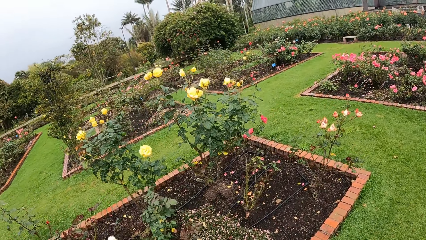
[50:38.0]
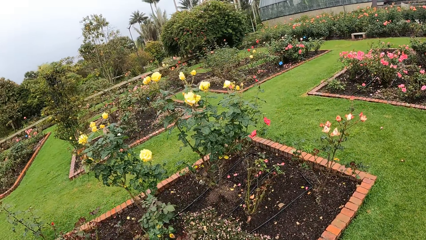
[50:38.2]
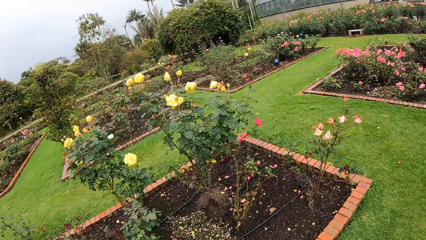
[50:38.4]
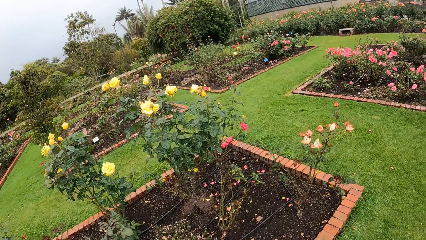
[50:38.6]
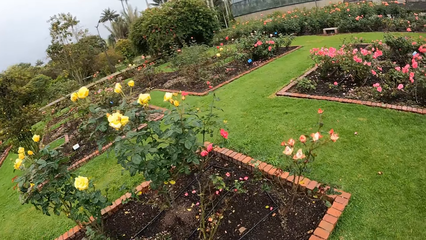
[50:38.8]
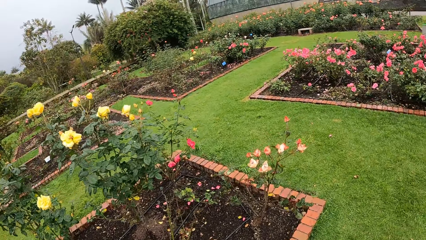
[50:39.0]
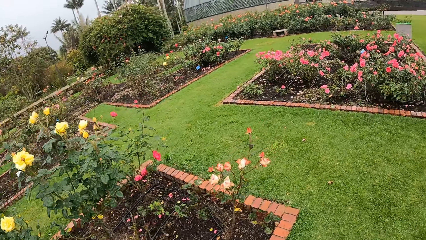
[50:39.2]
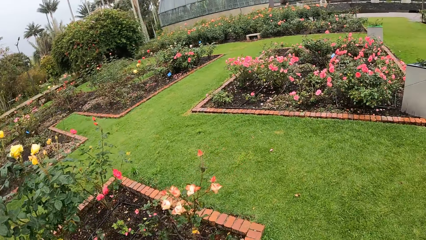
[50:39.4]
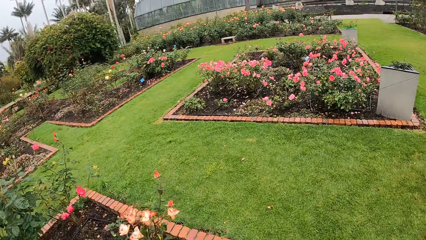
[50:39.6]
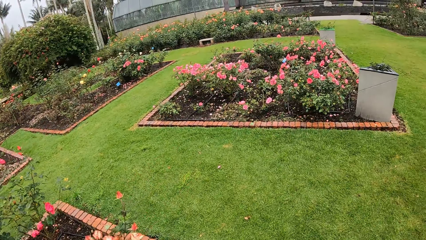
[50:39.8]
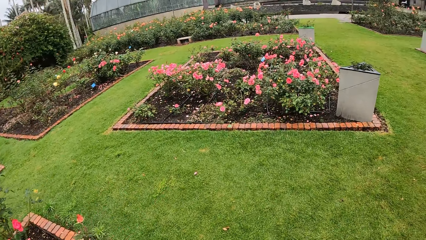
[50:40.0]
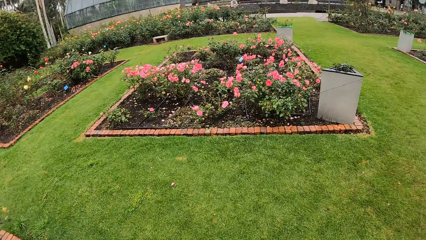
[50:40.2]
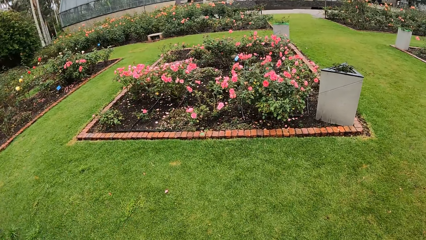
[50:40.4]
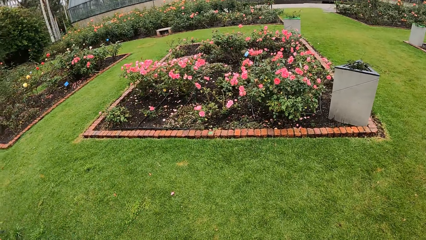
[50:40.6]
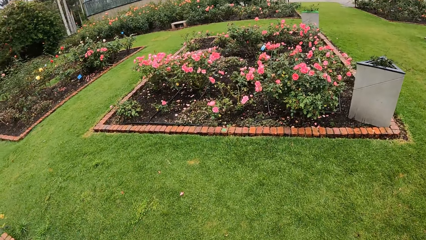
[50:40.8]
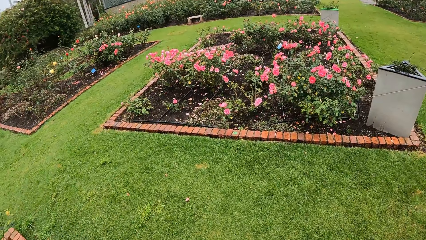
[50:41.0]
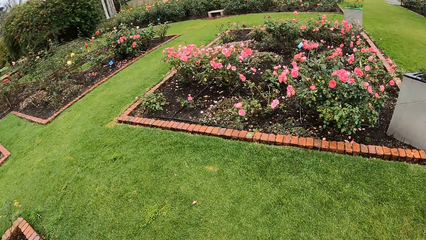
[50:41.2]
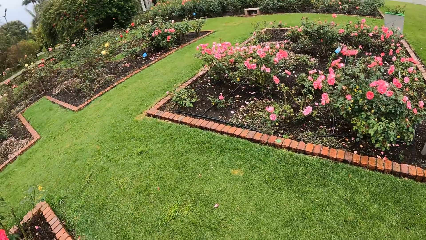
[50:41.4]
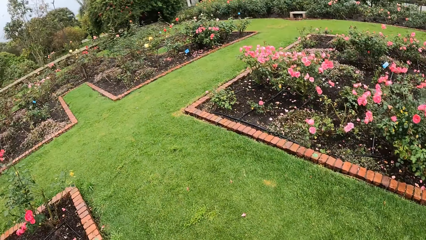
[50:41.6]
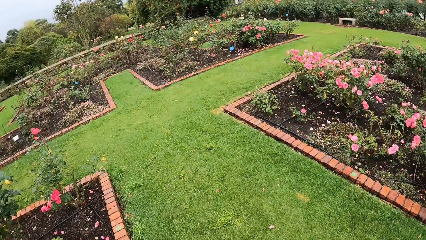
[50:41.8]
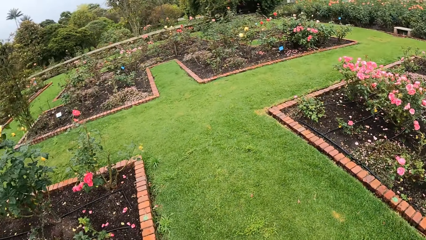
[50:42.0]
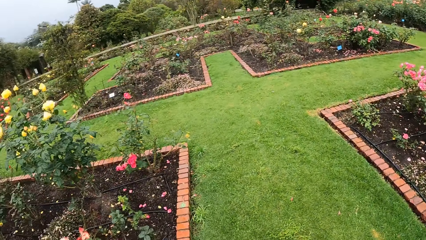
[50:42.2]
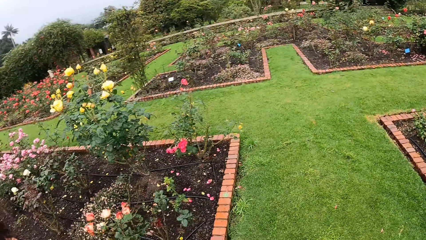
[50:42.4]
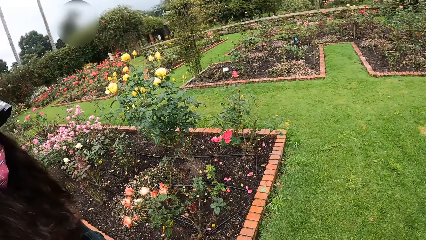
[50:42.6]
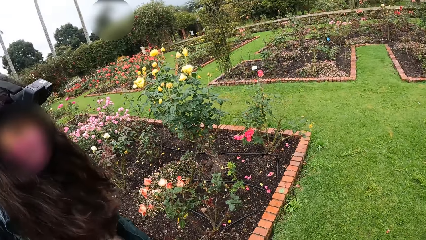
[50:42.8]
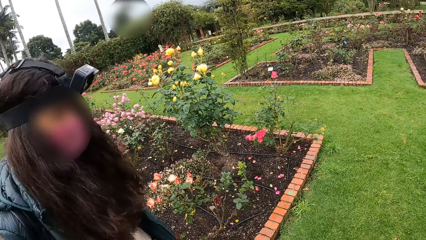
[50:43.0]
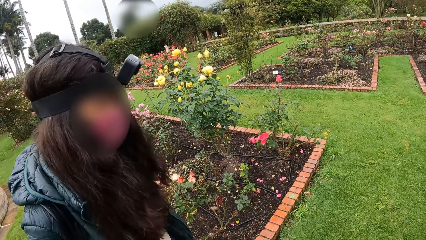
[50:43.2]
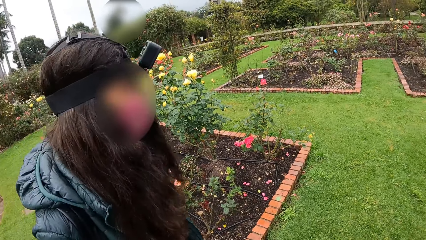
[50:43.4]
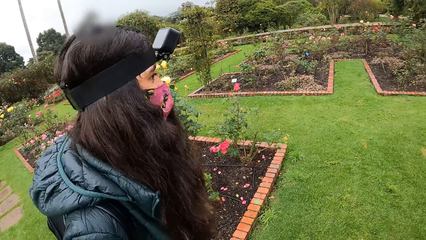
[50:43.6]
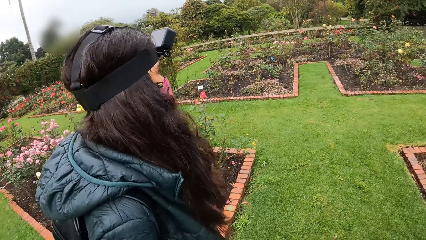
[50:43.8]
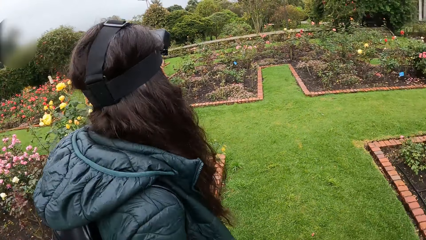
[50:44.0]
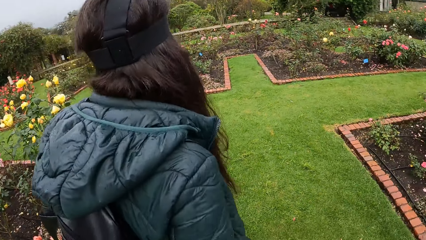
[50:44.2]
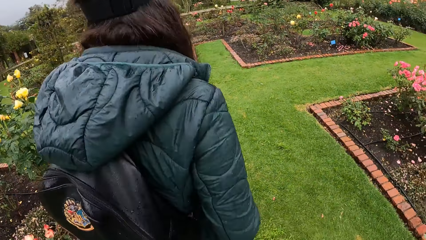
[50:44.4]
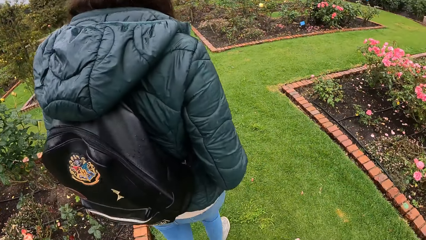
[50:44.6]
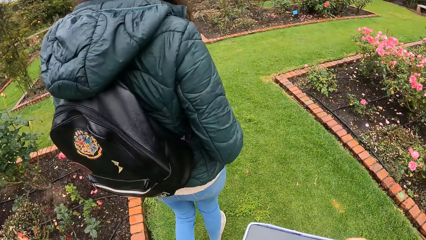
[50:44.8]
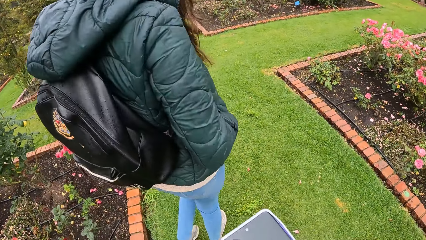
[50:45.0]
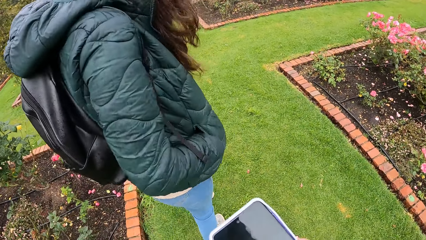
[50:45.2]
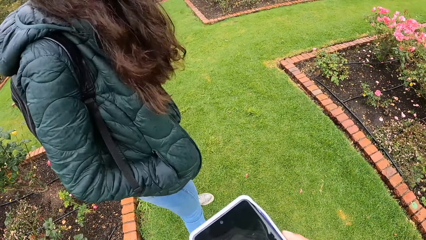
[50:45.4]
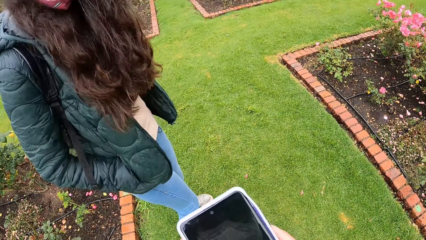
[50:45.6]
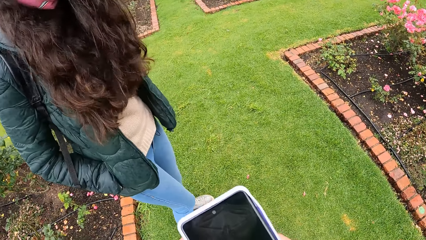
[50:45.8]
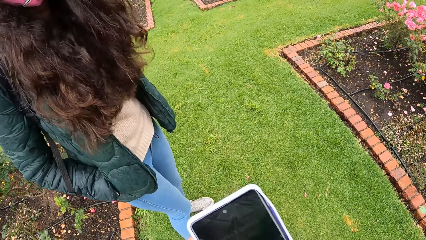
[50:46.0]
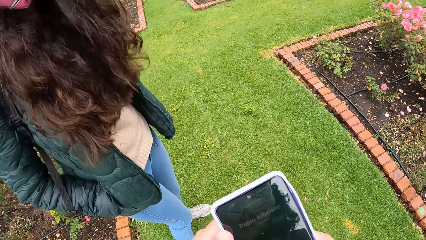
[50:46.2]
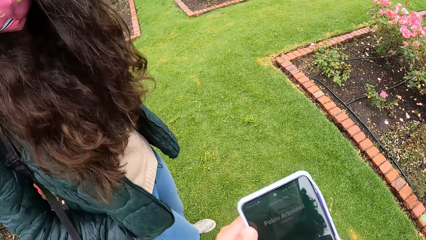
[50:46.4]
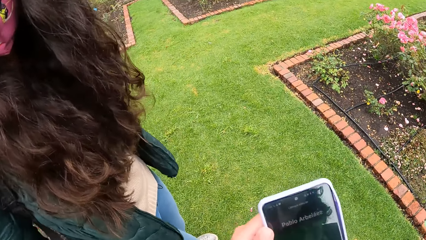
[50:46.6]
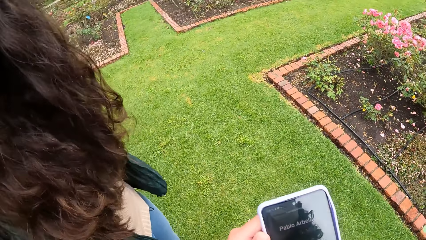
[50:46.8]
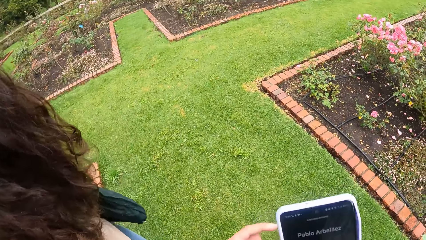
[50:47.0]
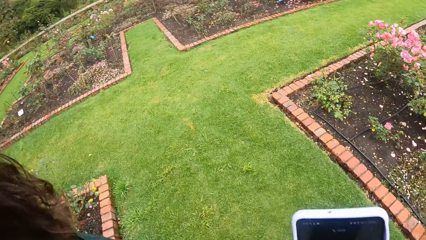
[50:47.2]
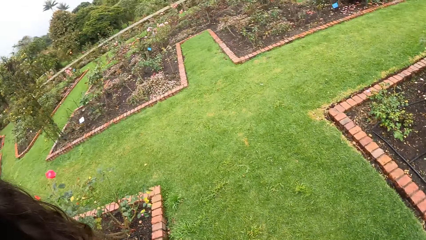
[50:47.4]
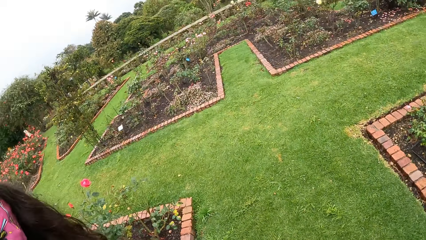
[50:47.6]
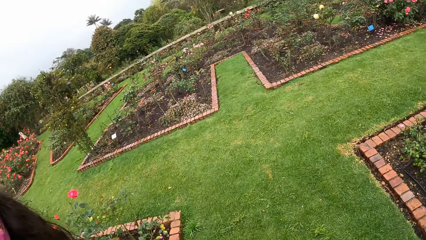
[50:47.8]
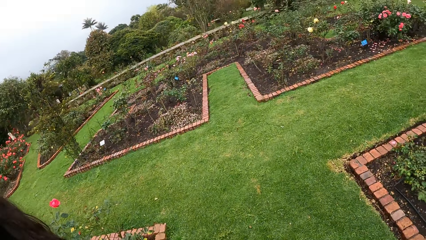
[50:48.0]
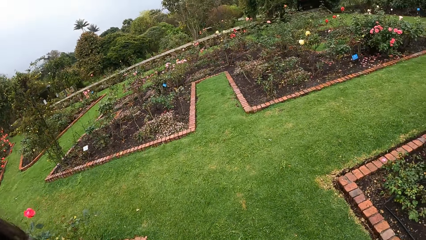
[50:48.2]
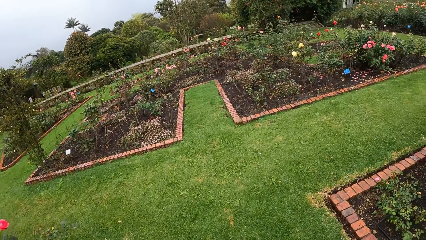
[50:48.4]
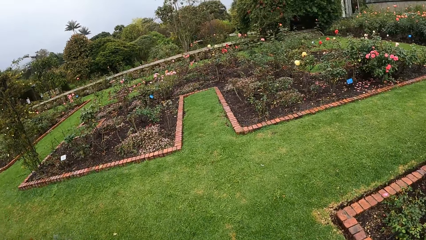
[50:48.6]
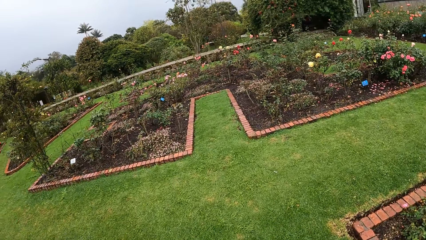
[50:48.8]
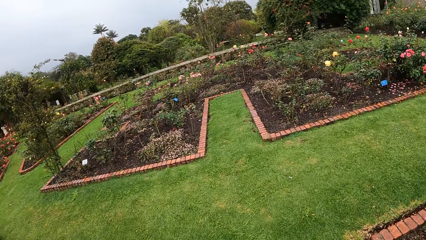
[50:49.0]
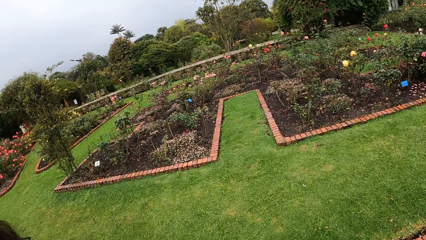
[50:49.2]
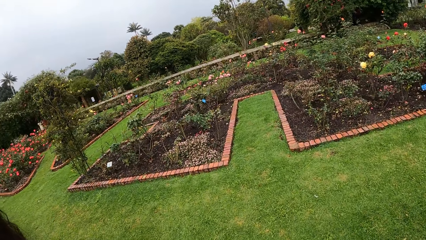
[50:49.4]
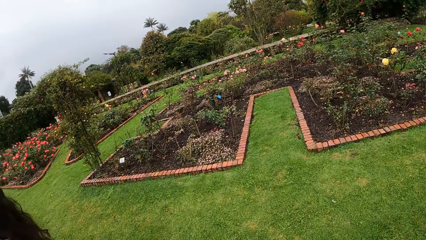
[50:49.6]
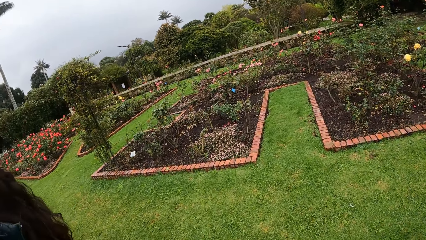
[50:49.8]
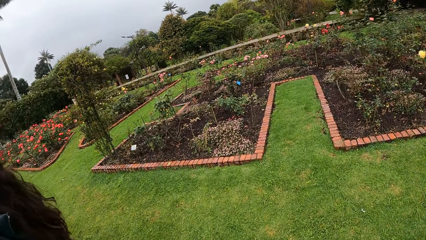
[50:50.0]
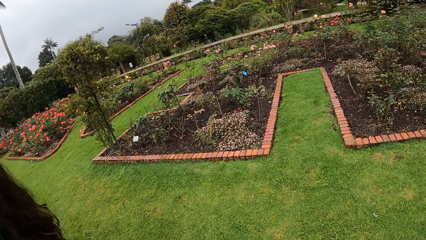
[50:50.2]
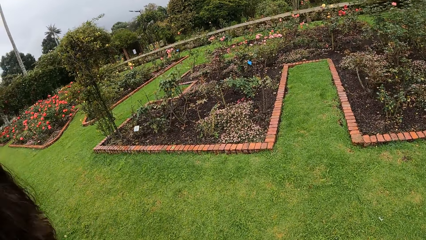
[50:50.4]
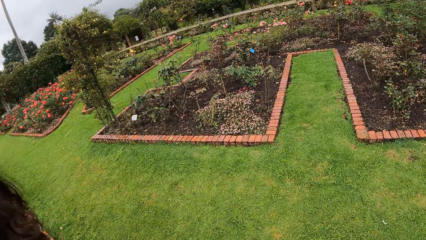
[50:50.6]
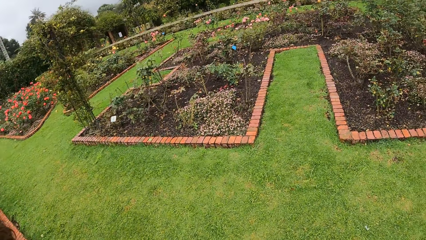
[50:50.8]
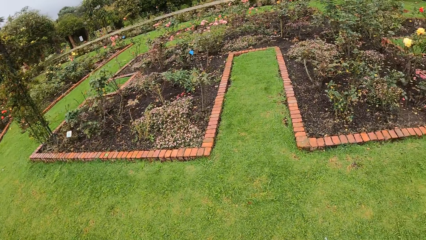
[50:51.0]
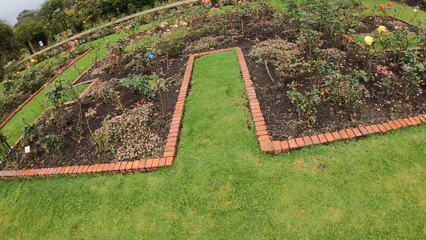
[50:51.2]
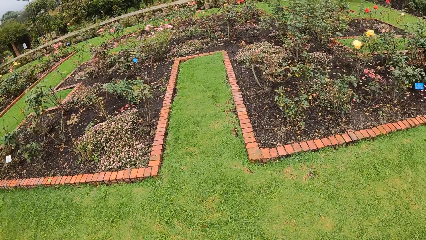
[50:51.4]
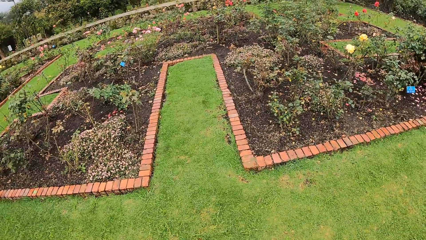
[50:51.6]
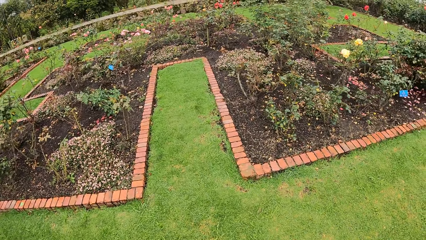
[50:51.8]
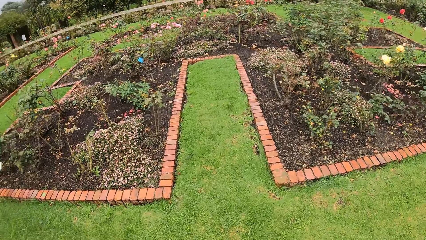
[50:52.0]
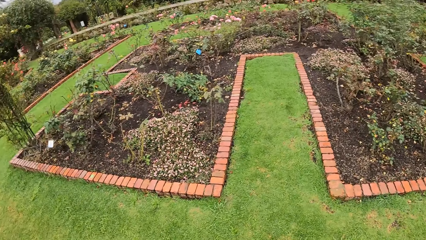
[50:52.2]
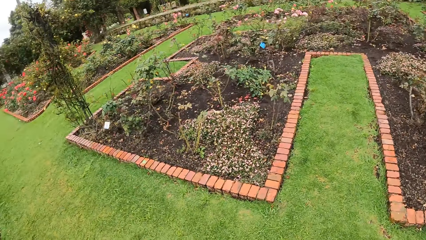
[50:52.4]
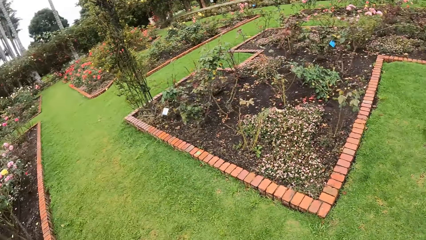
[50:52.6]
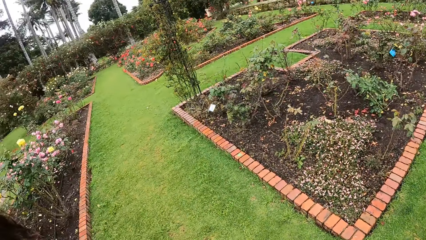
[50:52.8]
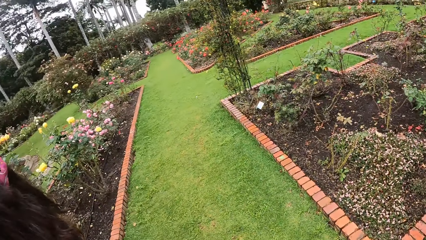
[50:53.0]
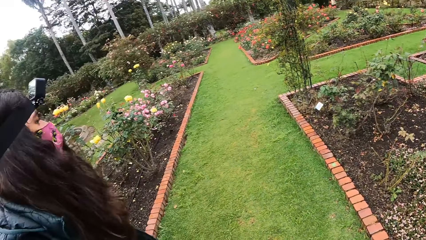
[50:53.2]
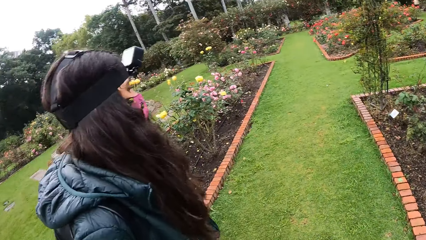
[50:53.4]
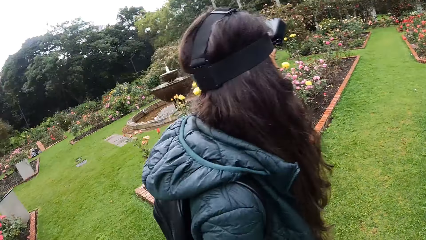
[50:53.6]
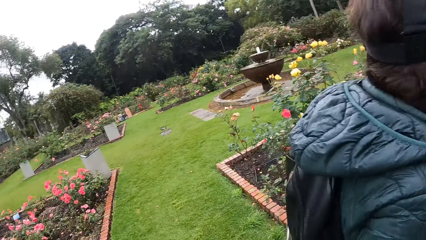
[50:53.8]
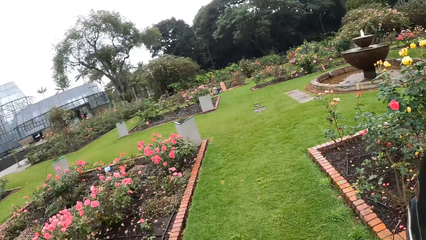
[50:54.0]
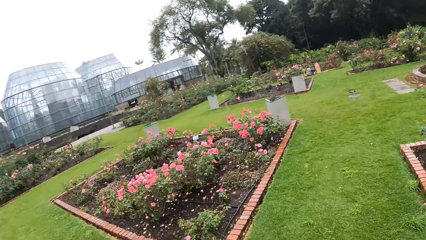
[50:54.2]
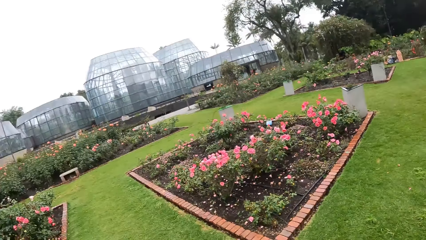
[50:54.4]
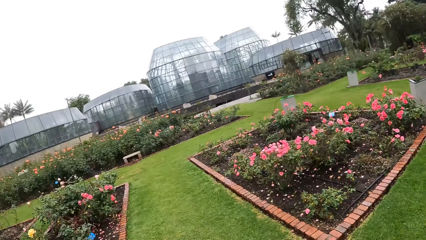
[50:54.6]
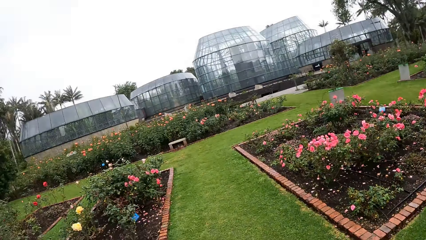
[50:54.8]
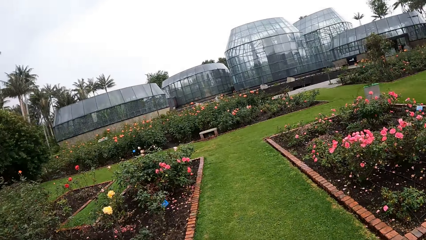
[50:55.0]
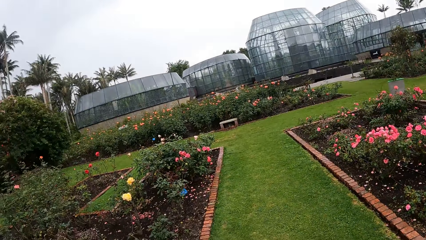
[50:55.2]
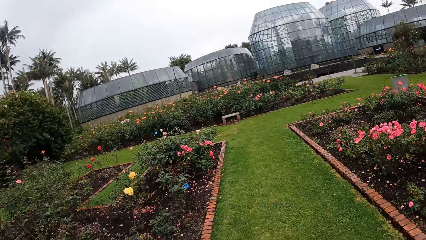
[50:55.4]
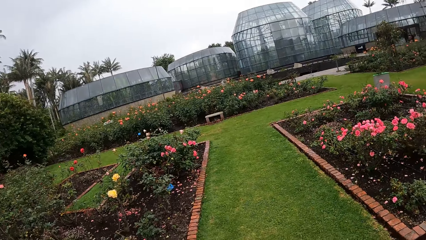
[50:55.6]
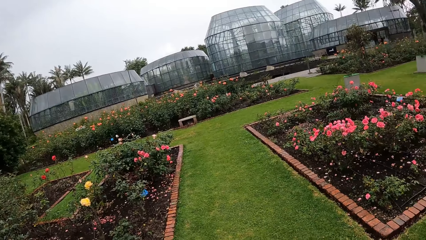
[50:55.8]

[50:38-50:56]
The camera wearer looks around the garden. He turns to the left toward the girl. The girl walks past the camera wearer. The girl pockets in the garden. The camera wearer operates a phone in his hand. The girl turns around. The camera wearer interacts with the girl. He looks around the garden. The girl and the camera wearer turn to the left. The camera wearer turns to the right.
